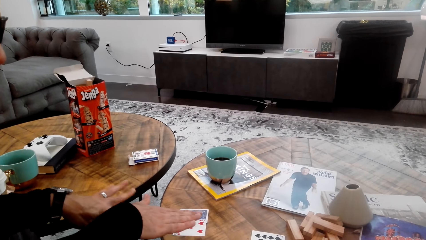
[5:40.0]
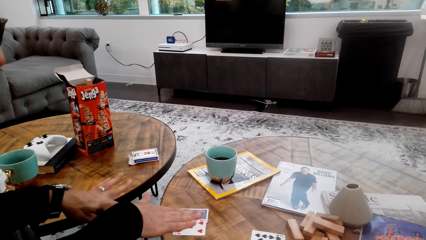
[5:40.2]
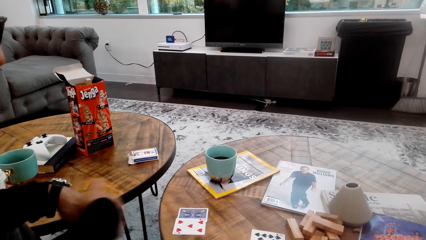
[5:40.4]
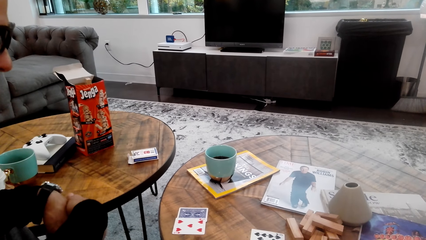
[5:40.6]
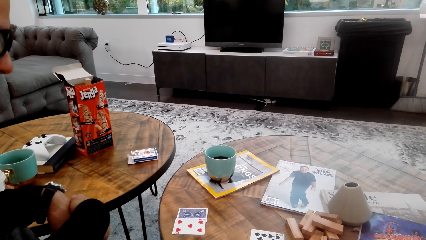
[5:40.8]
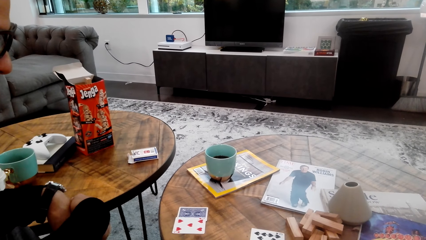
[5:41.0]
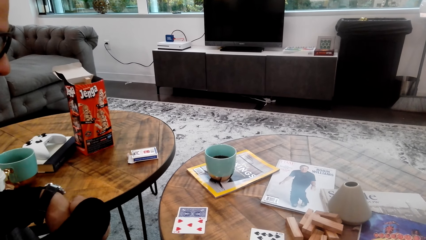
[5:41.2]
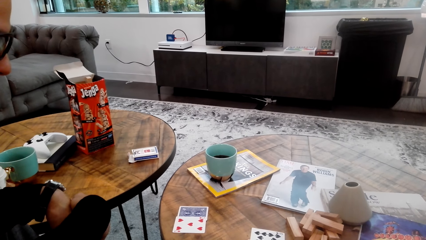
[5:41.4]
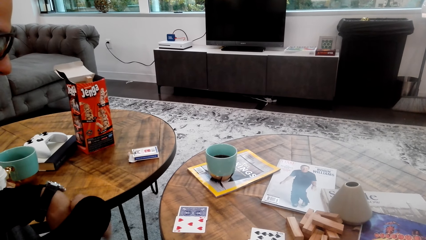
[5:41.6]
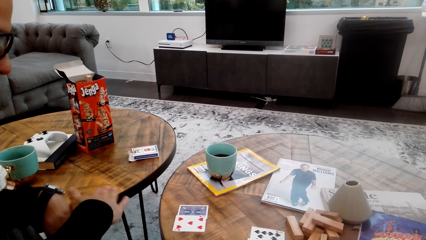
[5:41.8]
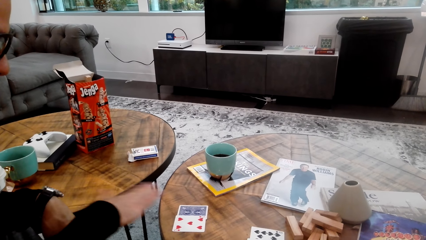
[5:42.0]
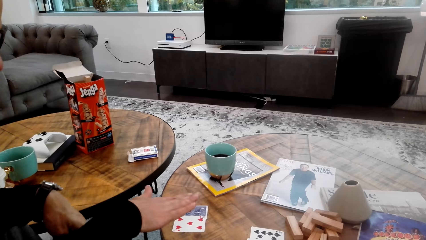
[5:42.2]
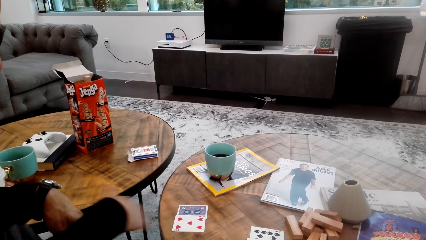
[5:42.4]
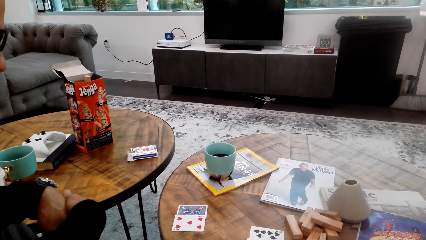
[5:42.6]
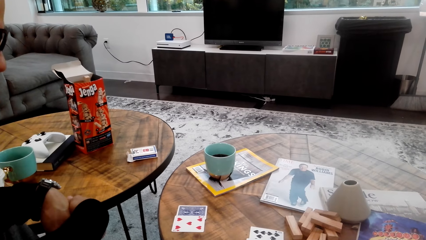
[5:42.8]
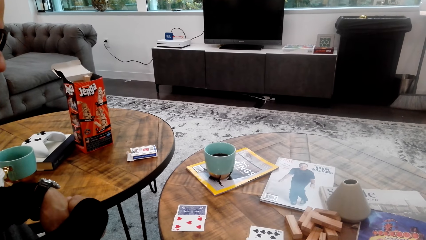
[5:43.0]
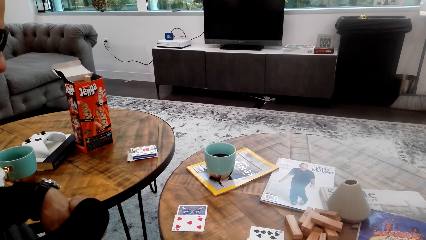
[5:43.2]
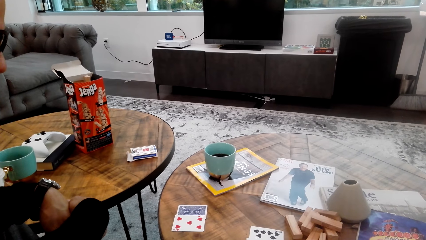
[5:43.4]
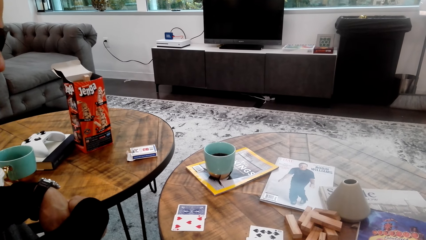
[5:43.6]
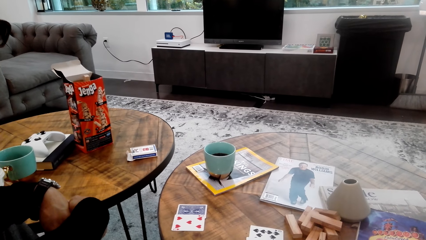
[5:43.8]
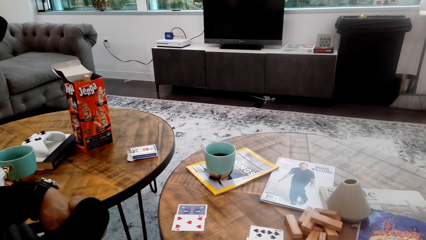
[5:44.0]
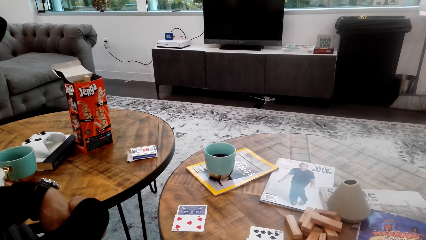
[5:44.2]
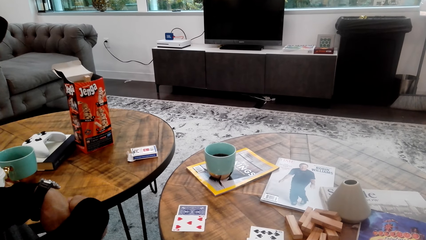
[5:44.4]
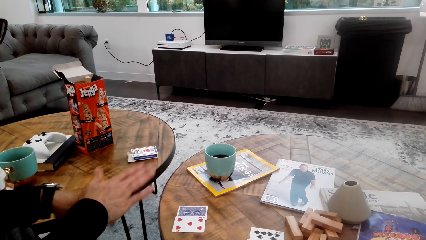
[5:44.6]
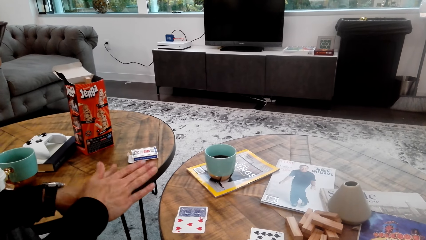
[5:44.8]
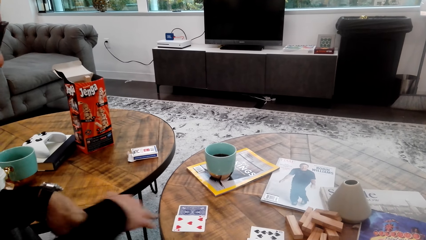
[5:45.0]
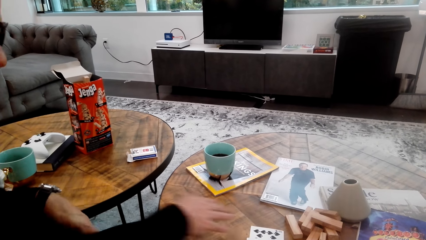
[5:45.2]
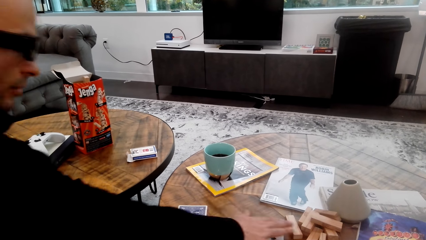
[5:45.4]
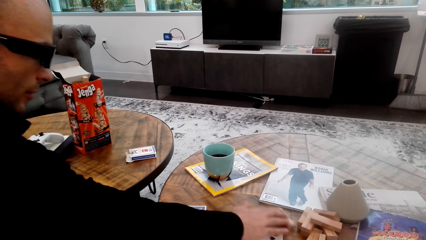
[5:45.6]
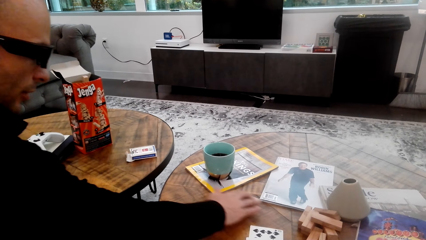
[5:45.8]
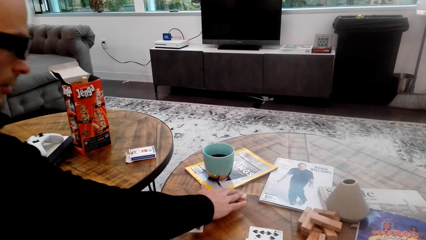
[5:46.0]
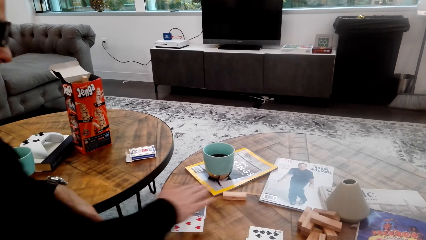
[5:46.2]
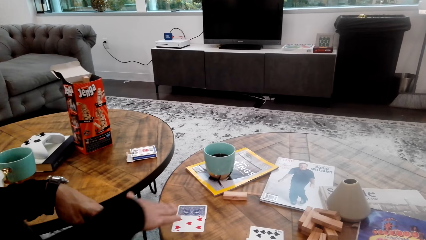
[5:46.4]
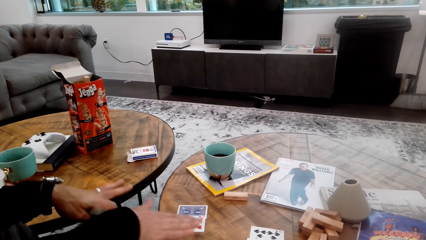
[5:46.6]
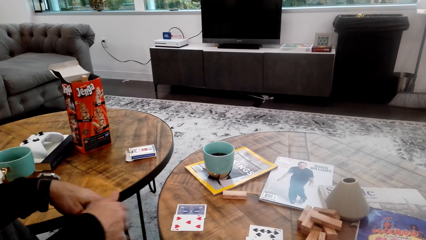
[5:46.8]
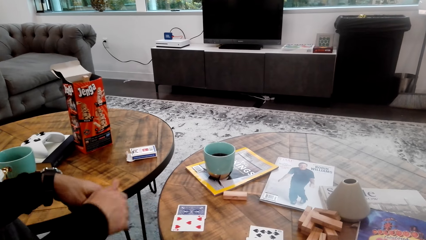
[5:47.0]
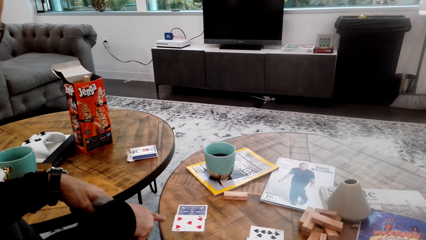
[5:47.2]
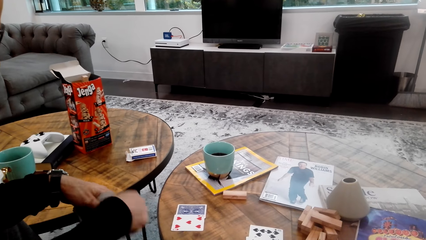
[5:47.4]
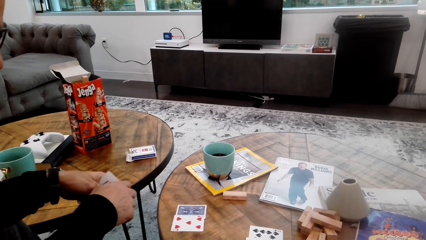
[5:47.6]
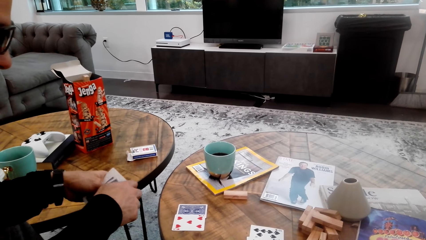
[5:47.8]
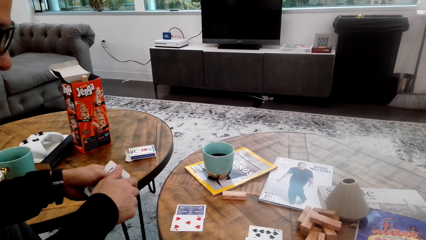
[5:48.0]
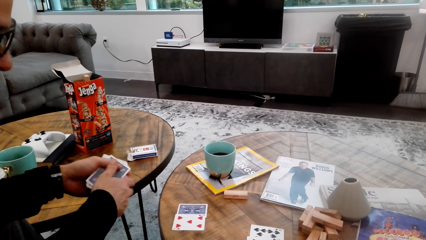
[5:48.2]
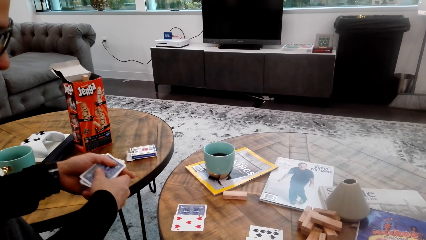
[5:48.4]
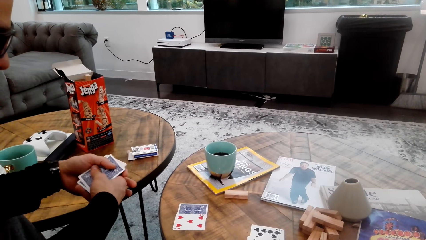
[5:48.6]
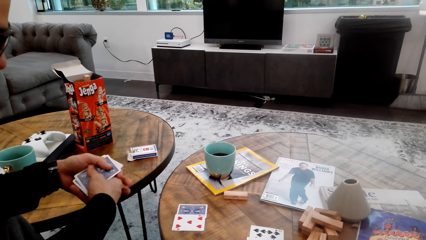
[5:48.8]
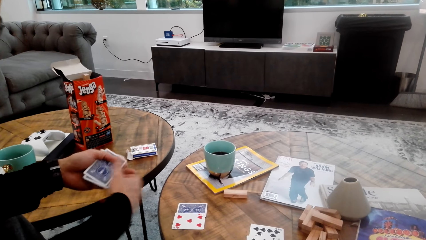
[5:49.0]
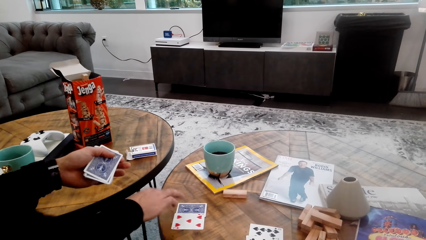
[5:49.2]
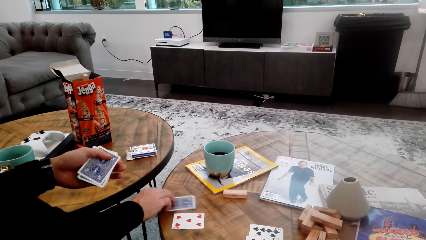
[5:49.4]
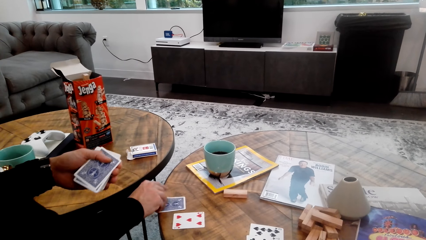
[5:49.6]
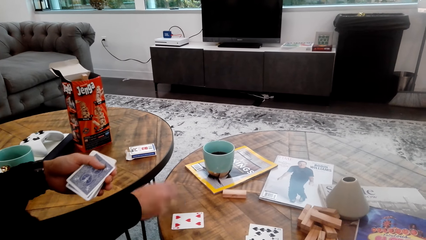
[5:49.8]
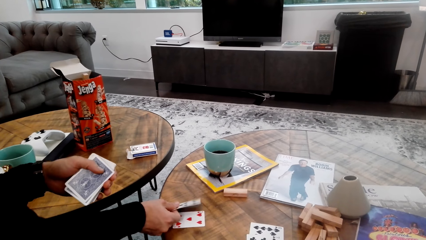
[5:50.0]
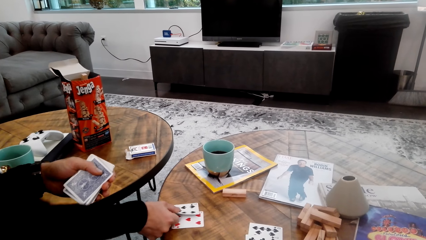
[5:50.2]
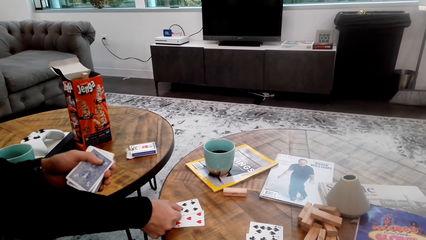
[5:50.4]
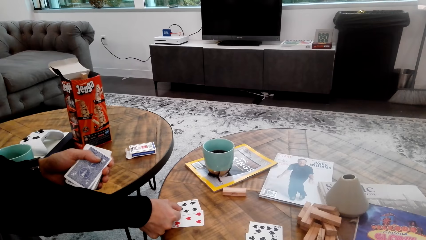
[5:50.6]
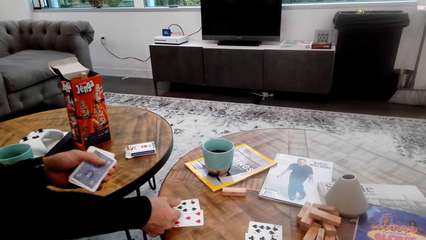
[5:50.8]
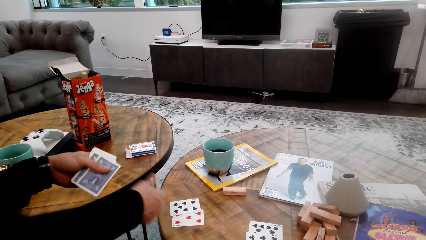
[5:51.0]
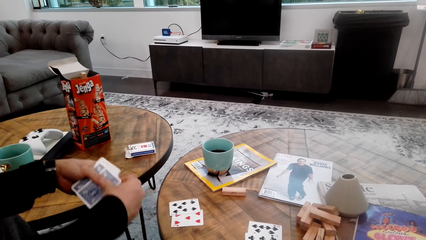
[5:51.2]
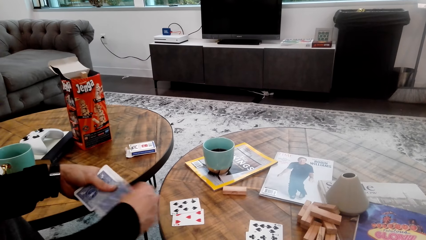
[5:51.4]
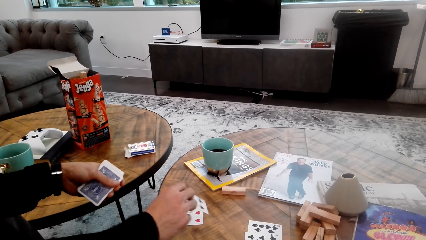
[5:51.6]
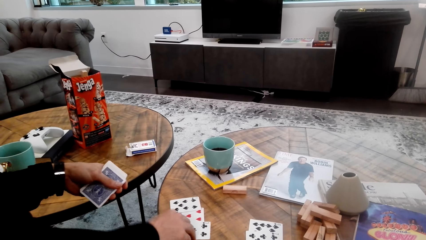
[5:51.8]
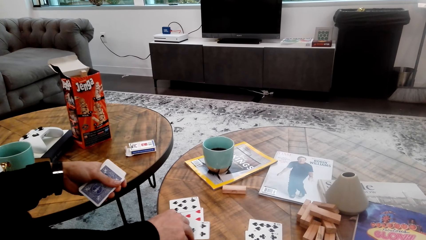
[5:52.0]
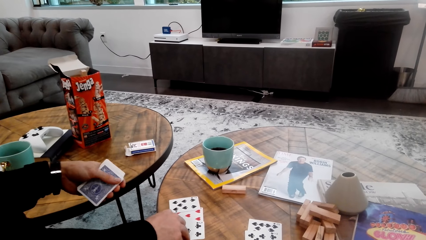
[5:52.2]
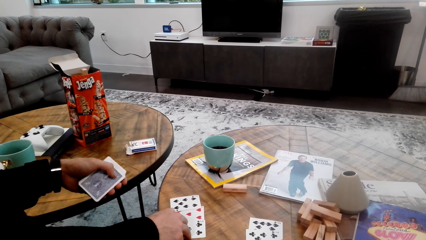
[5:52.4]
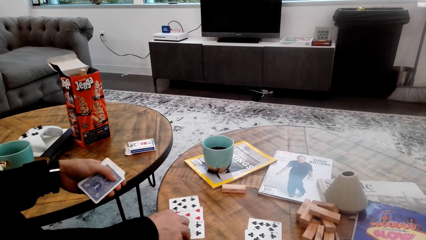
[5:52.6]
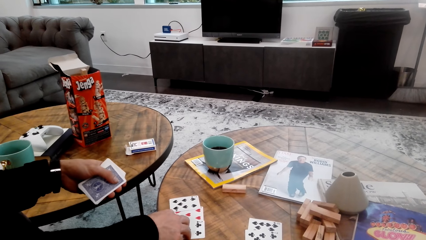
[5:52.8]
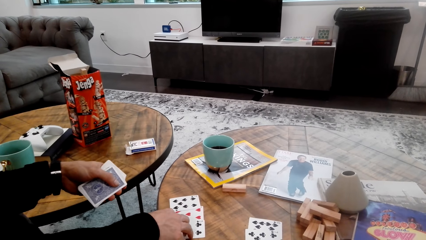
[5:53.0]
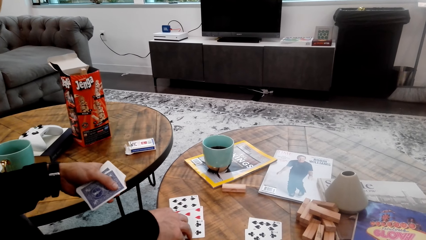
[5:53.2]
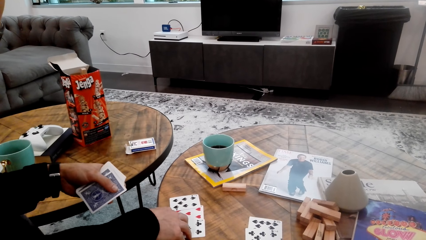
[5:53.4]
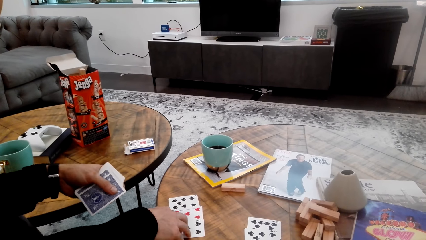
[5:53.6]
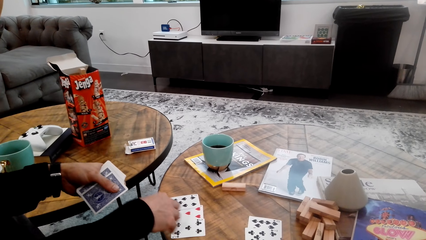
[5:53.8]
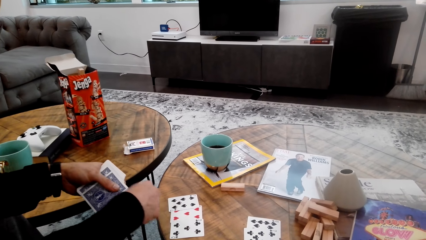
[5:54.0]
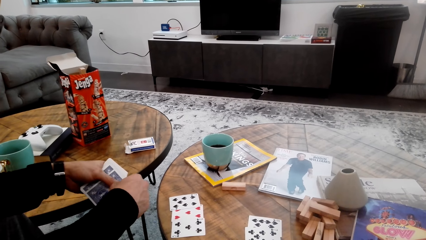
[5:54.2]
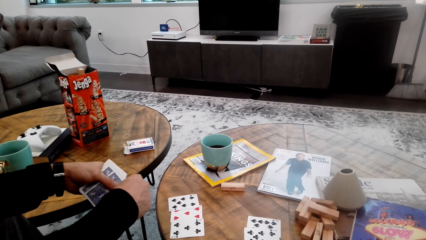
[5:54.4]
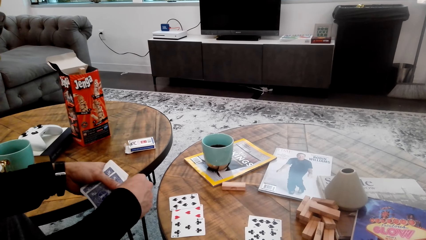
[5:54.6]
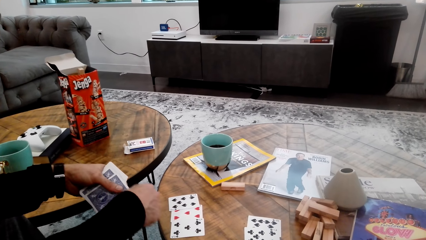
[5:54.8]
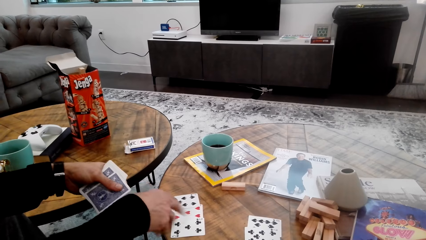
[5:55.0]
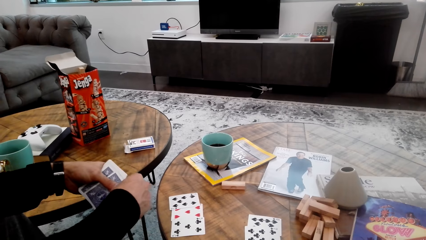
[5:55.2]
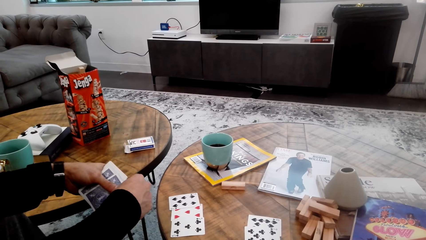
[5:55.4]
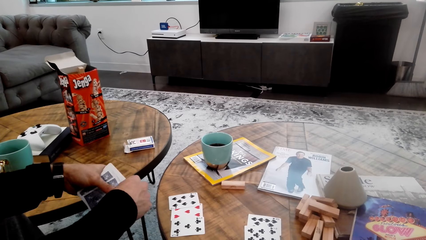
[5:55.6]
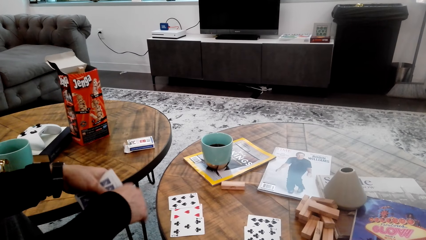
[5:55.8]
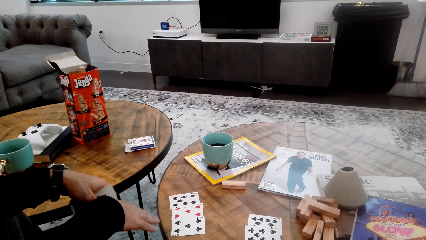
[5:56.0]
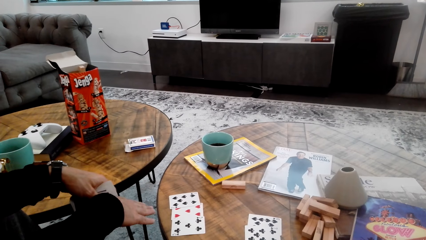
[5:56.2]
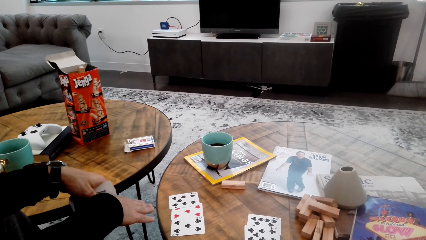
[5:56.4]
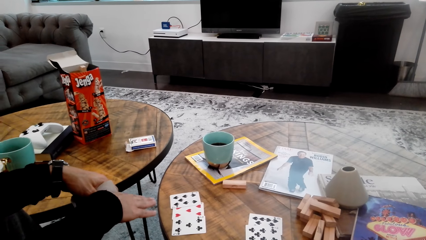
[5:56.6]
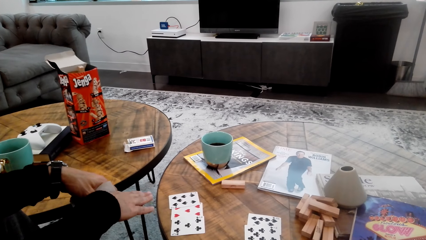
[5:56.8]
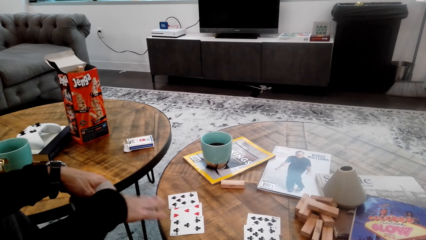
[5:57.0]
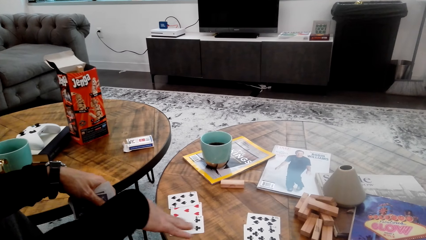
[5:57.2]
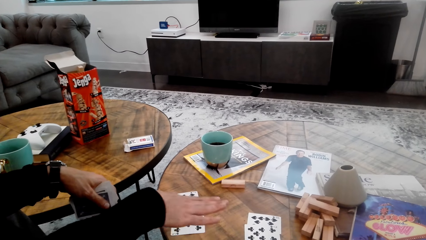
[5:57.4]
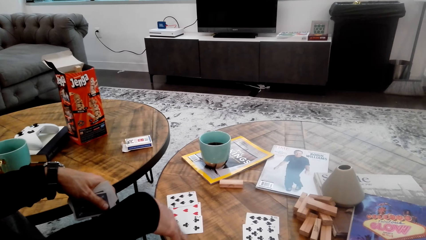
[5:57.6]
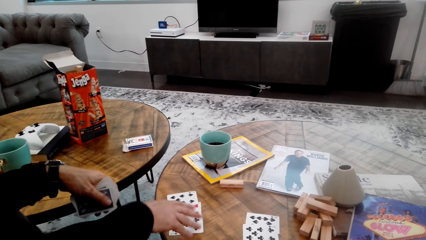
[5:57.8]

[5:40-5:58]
The camera wearer moves his hands. A man moves the block on a table. The man converses with the camera wearer. The man turns over the card and places a card on the table. The man gestures out.
